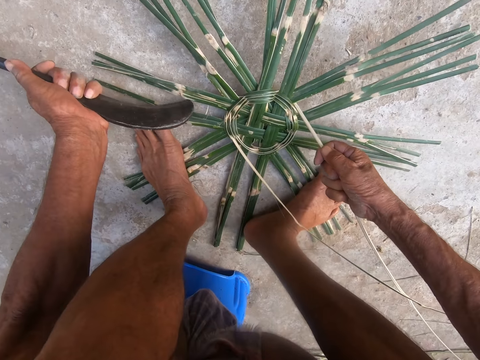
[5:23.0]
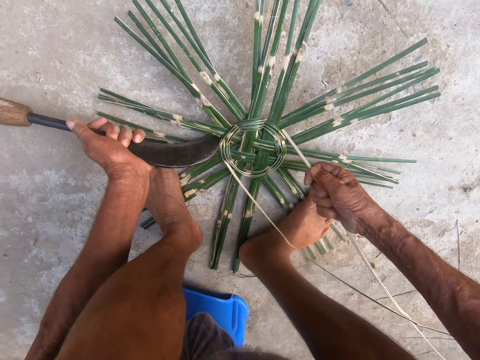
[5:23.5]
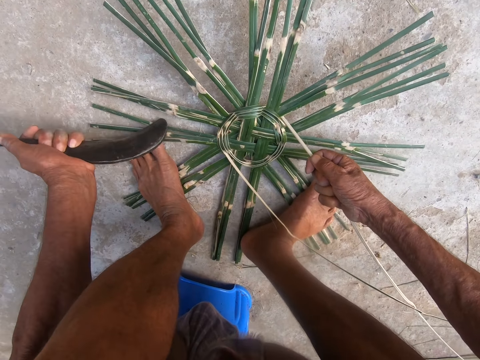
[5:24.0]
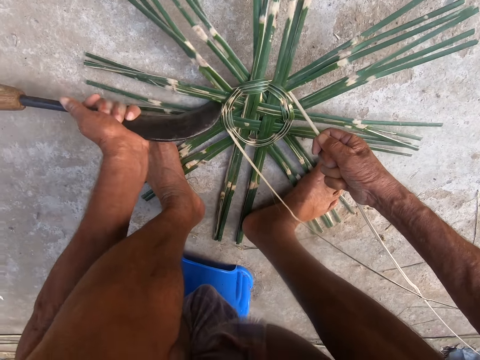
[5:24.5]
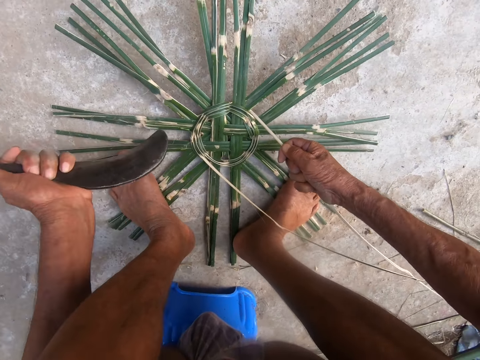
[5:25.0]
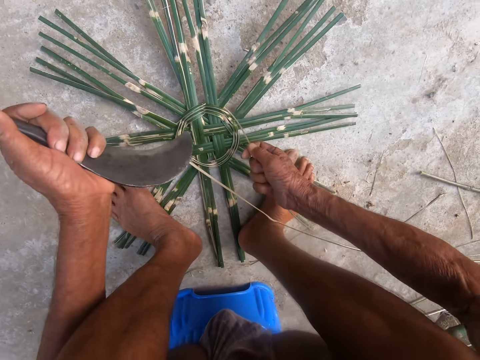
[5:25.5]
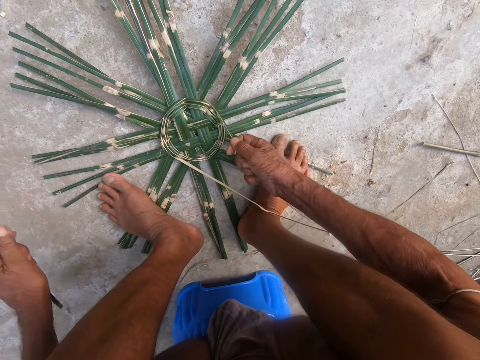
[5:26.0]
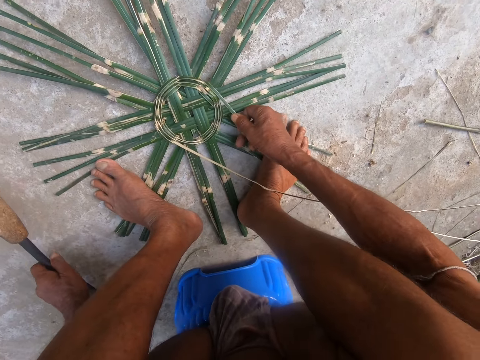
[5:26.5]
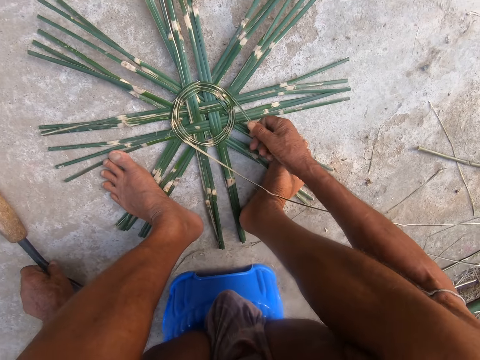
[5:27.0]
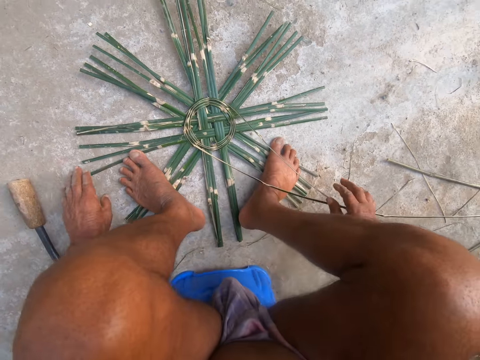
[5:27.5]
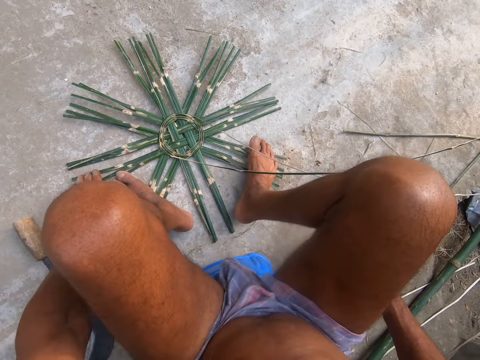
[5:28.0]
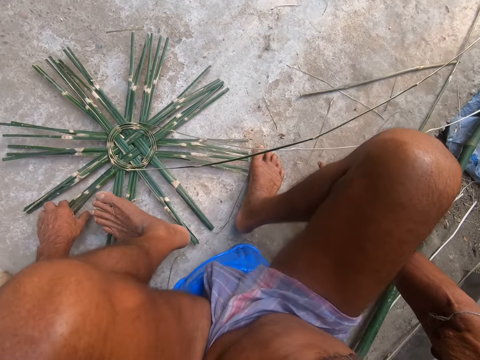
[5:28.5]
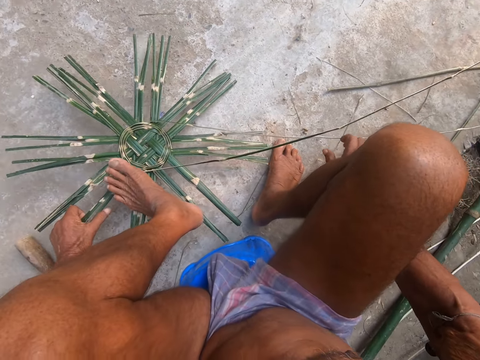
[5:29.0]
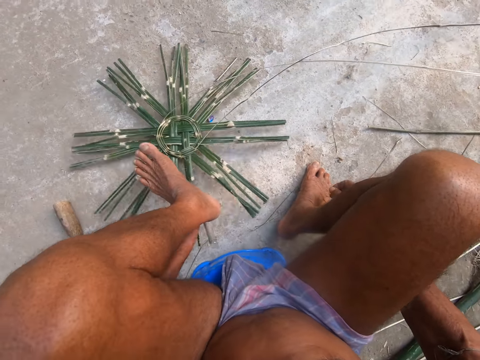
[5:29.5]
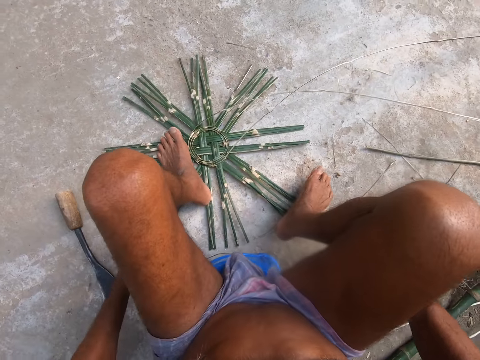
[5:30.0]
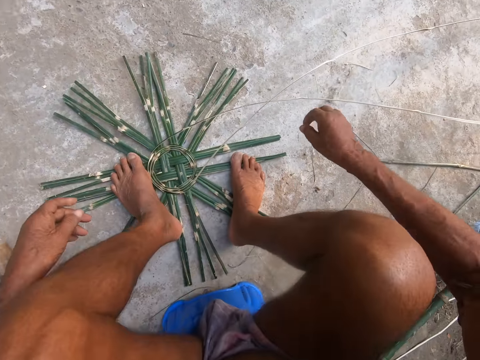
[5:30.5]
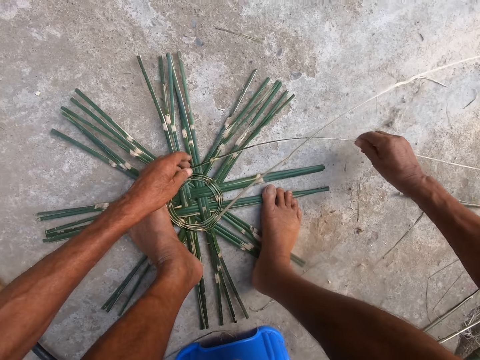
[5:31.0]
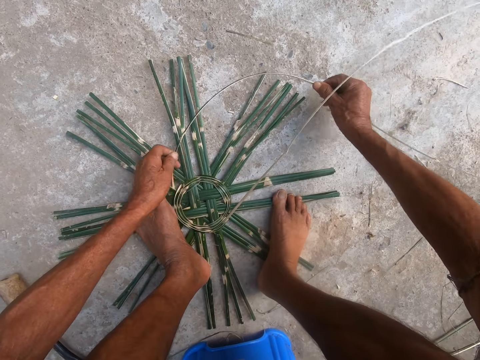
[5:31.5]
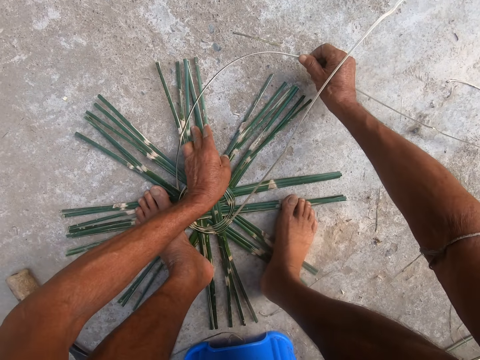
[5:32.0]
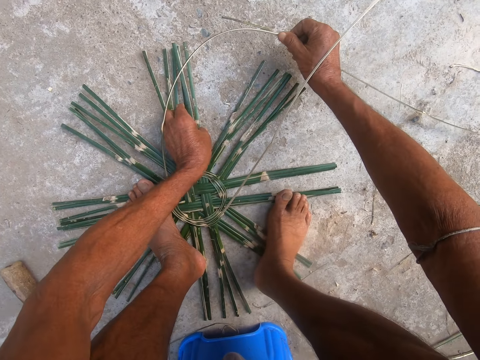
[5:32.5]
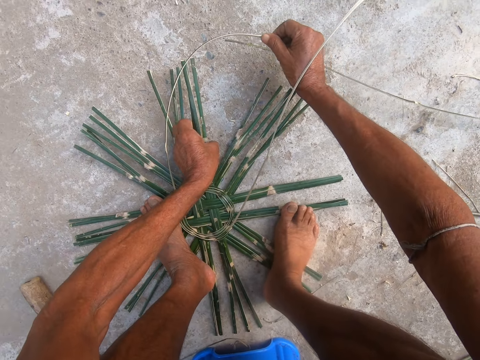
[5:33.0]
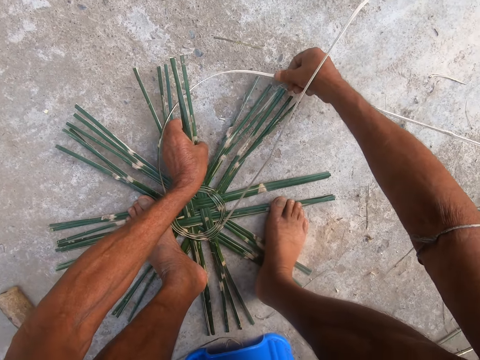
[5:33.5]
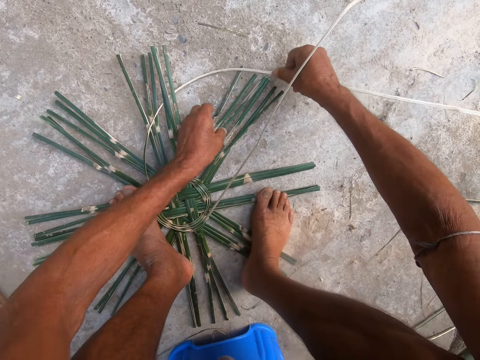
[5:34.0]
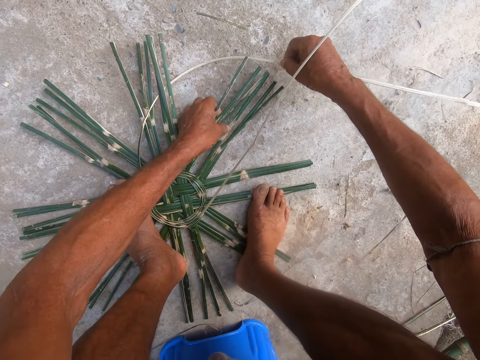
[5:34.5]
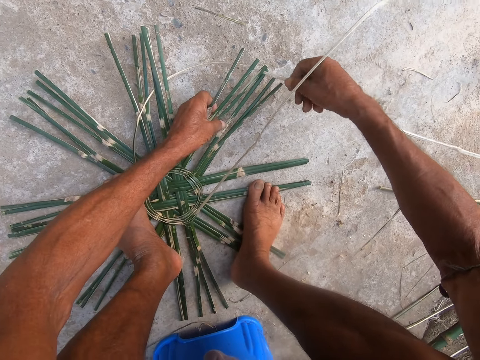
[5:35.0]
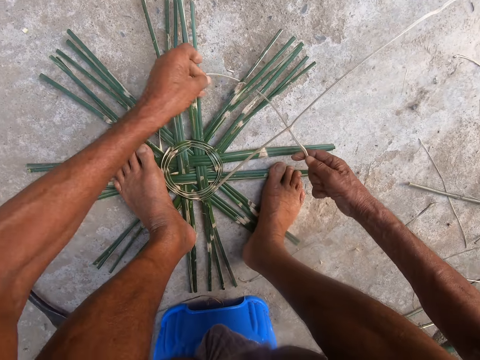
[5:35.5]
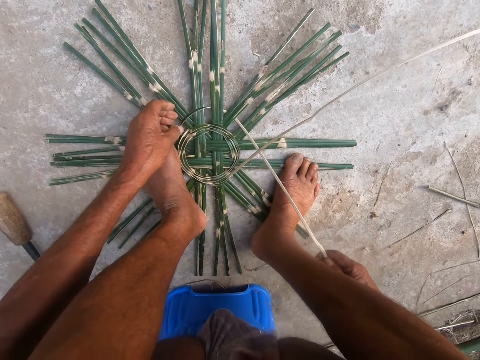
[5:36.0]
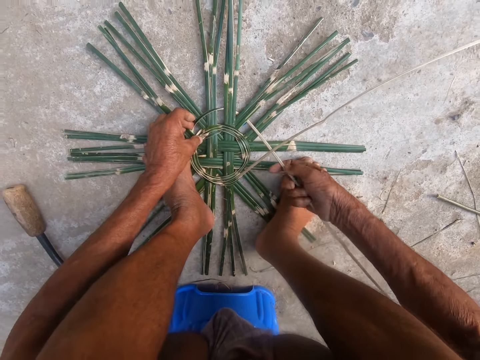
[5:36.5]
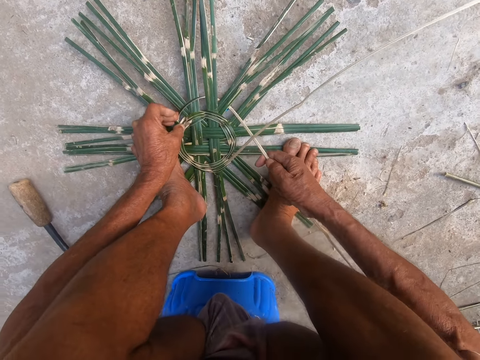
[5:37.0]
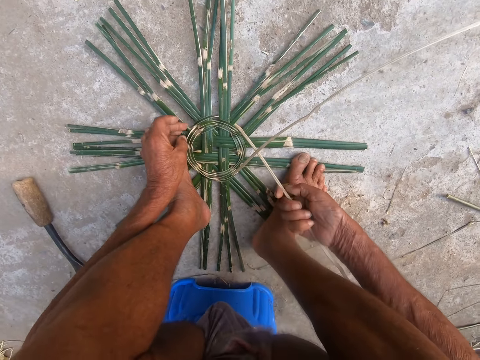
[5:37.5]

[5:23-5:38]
The camera wearer hits the slasher in his left hand on the basket. He fixes the weave with the sickle. He drops the slasher in his left hand on the ground. He picks the sickle. He moves the basket on the ground with his left hand. He turns the weave. He picks the bamboo straw on the ground with his right hand. He picks the basket from the ground with his left hand. He weaves the basket with the bamboo straw in his right hand. He weaves the basket again. He picks the basket from the ground with his left hand.

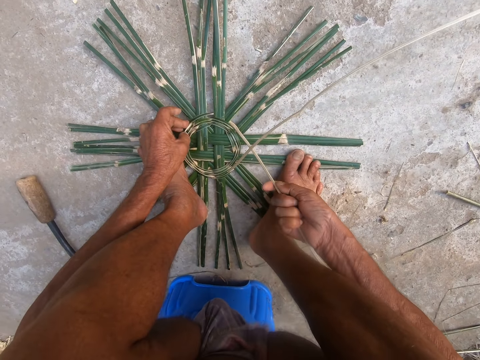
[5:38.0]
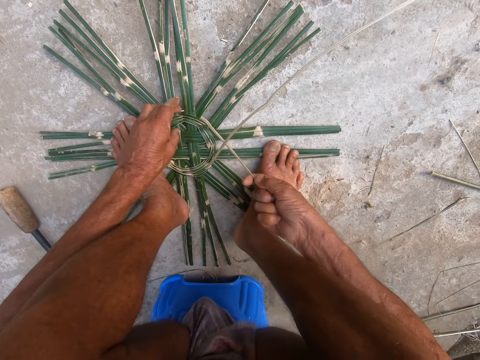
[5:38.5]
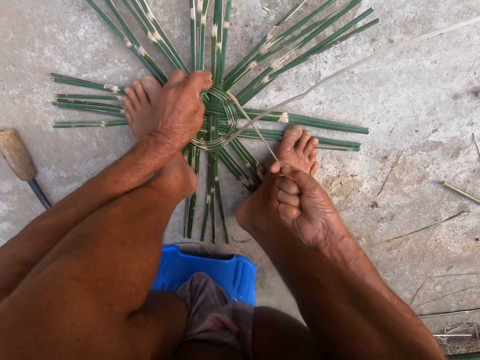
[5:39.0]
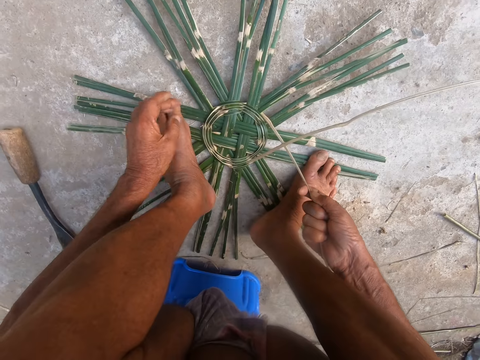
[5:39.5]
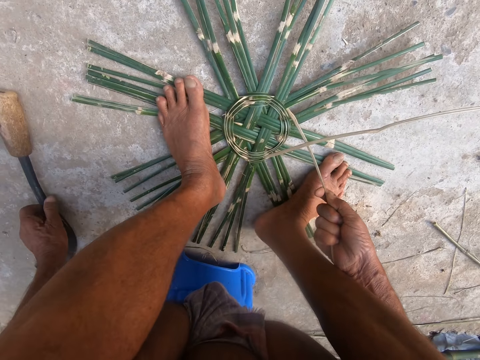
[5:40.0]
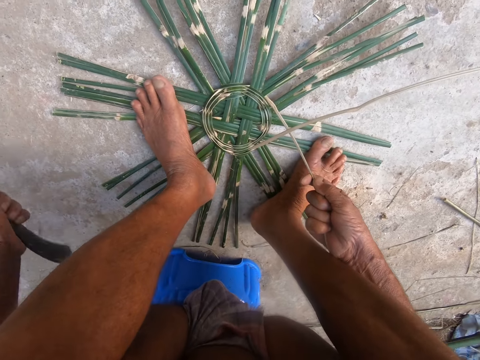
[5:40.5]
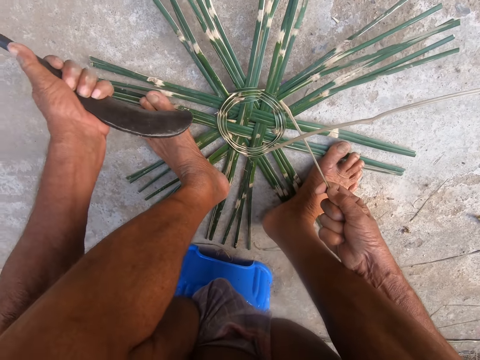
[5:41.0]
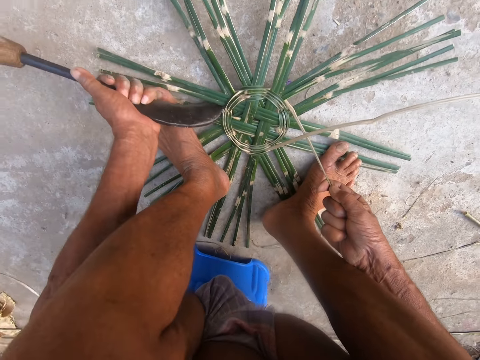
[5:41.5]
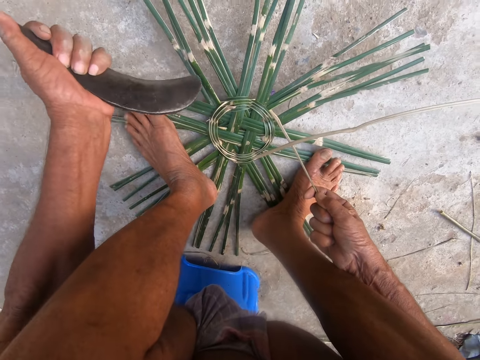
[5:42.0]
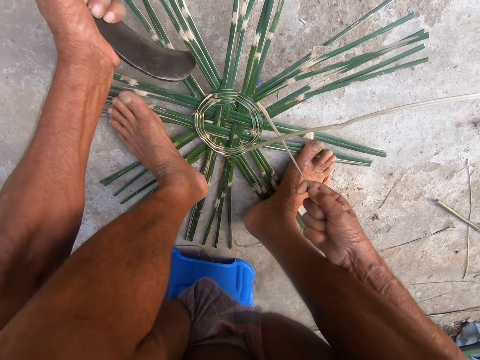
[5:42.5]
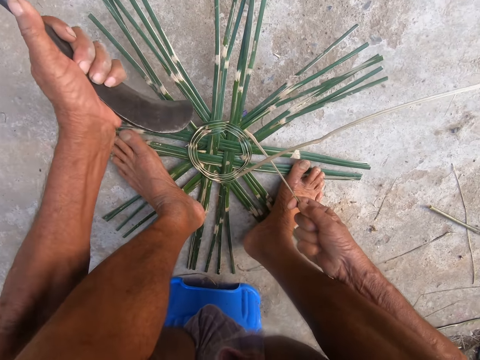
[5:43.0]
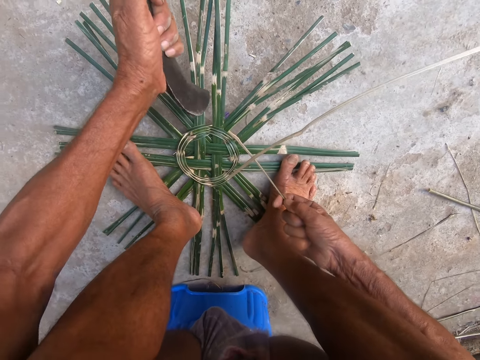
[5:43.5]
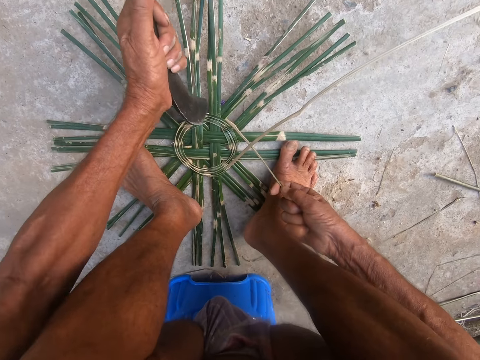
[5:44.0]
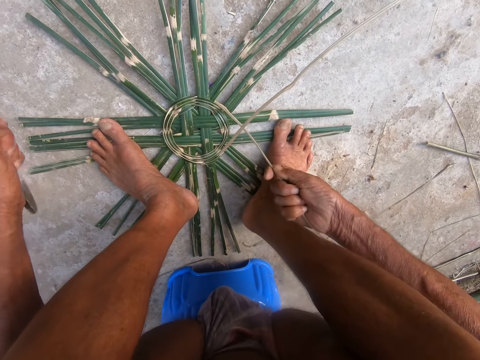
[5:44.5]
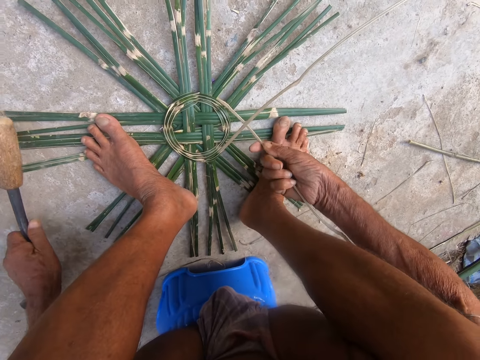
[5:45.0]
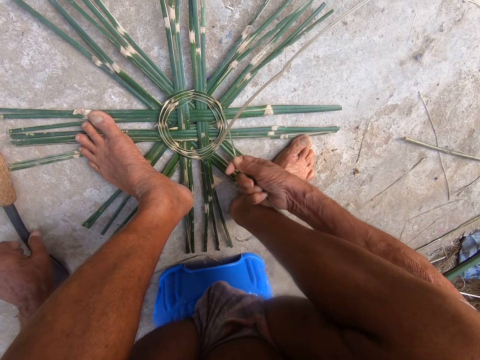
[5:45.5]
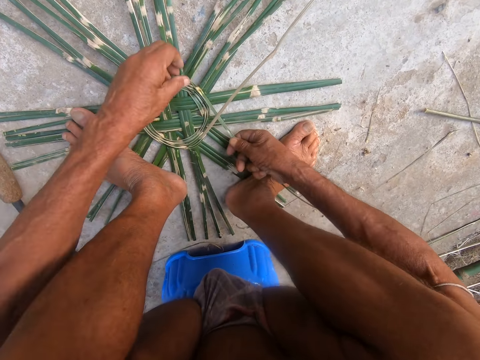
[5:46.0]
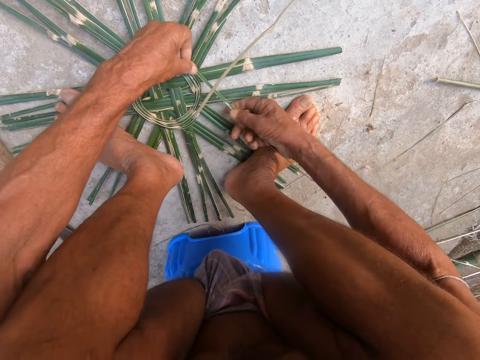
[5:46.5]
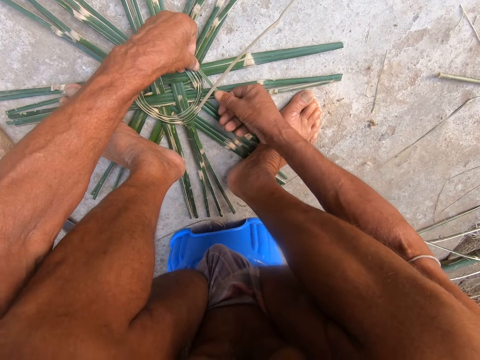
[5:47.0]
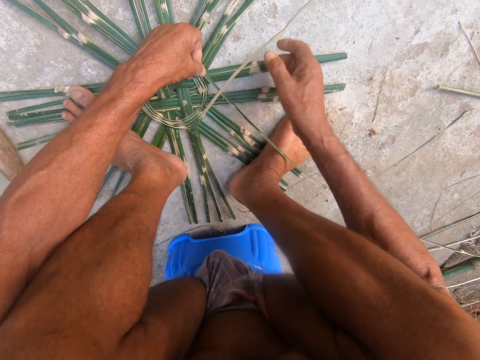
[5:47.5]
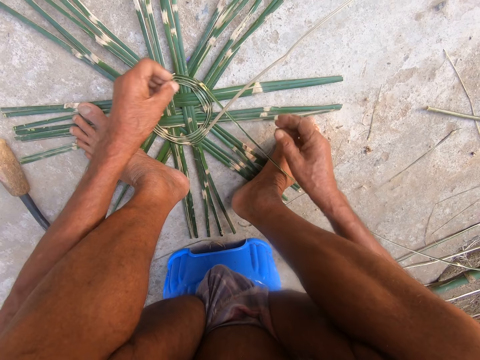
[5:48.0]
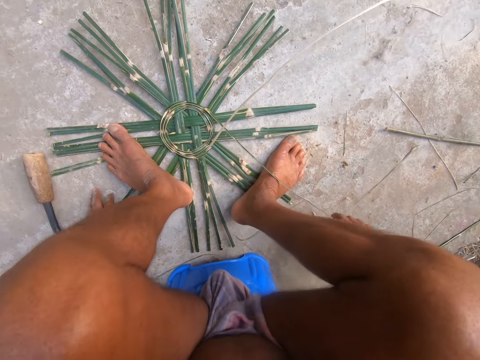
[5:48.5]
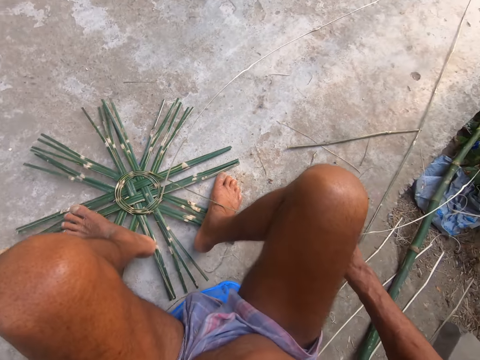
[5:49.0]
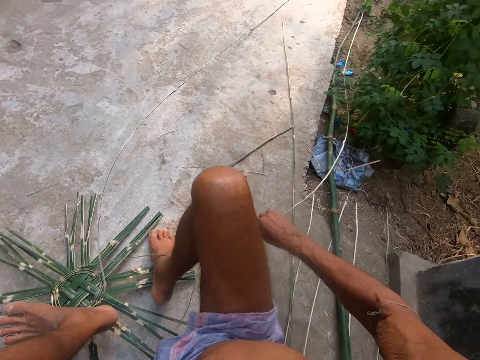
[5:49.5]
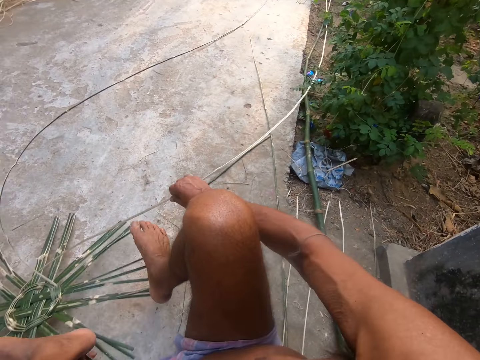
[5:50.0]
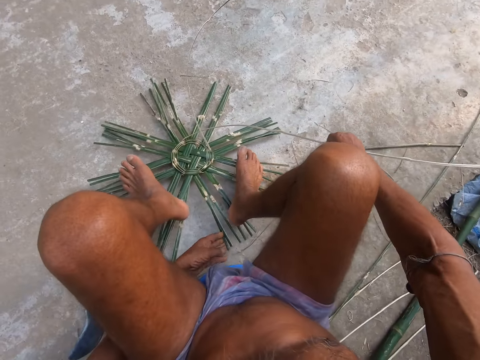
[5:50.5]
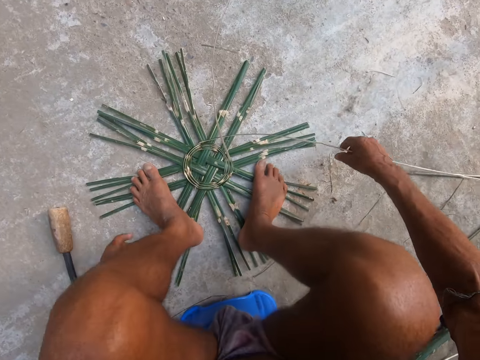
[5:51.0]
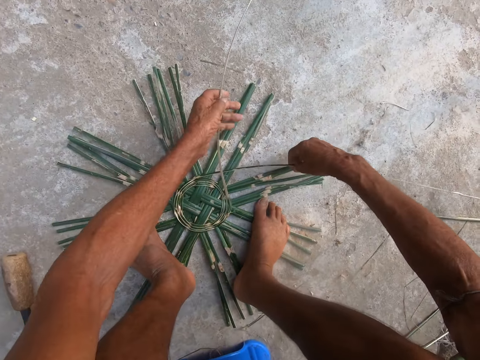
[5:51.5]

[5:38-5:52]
The camera wearer picks the slasher or sickle from the ground with his left hand. He hits the basket with the slasher in his left hand. He fixes the weave with the sickle. He hits the basket with the slasher in his left hand. He hits the basket again. He drops the slasher in his left hand on the ground. He holds the bamboo straw in his hands. He weaves. He moves the basket on the ground with his hands. He turns the weave.
